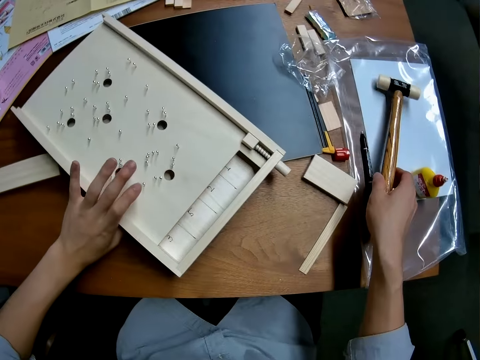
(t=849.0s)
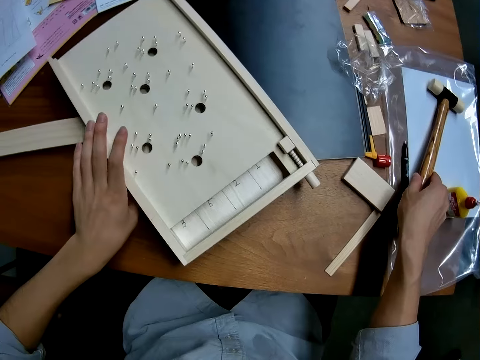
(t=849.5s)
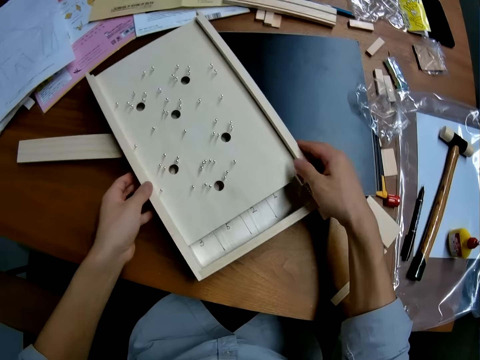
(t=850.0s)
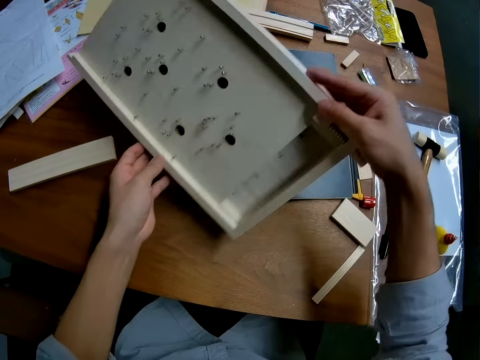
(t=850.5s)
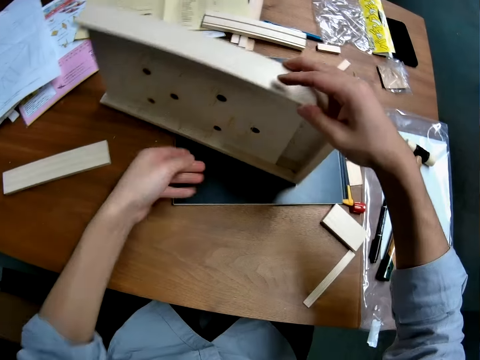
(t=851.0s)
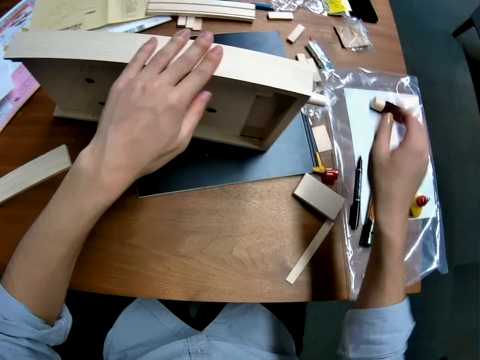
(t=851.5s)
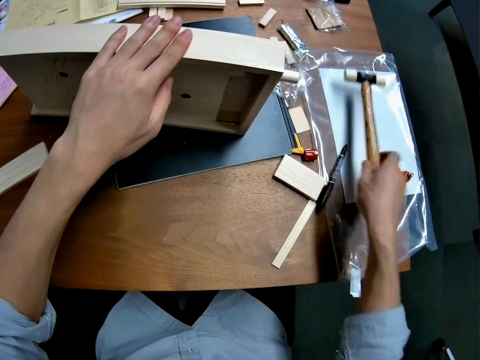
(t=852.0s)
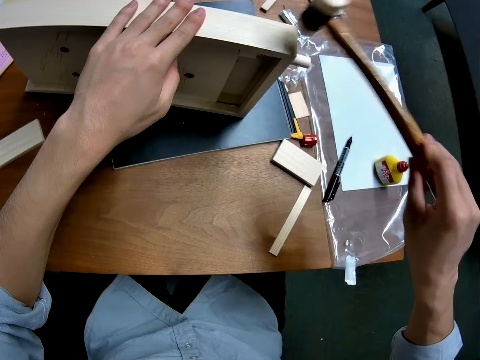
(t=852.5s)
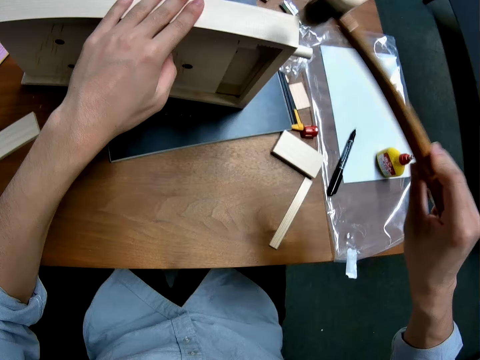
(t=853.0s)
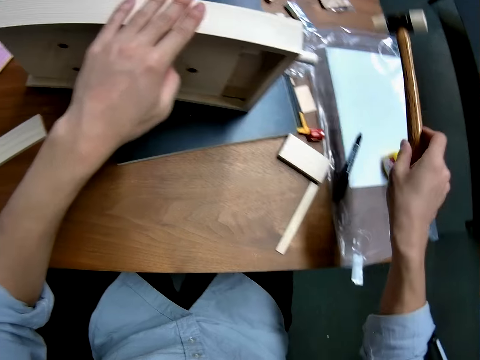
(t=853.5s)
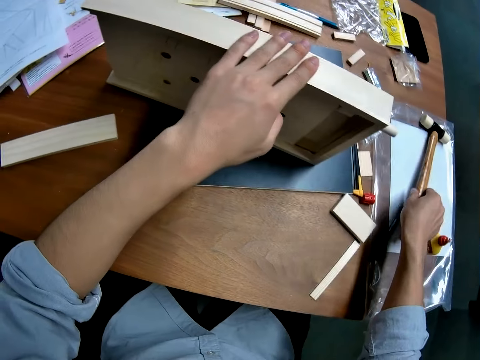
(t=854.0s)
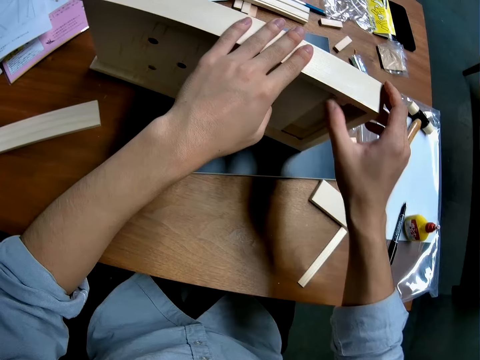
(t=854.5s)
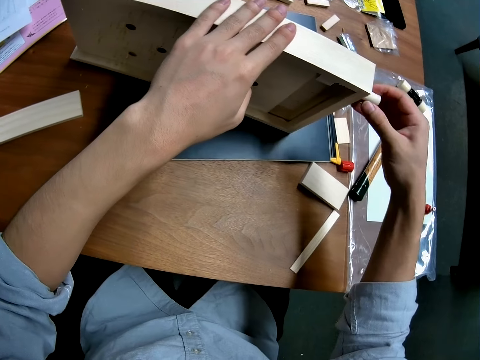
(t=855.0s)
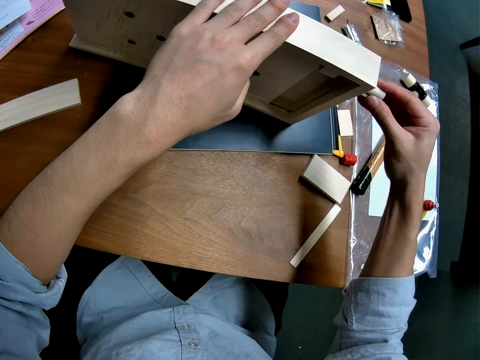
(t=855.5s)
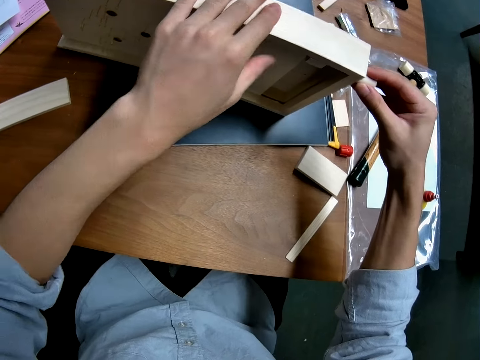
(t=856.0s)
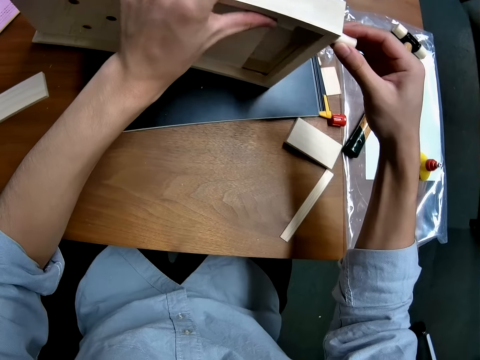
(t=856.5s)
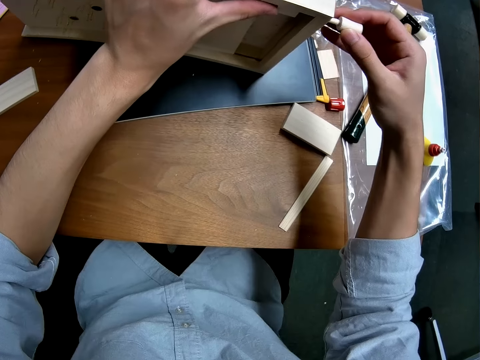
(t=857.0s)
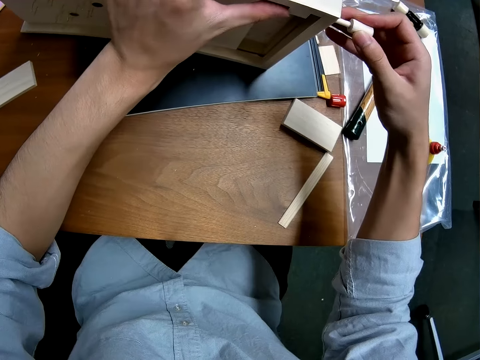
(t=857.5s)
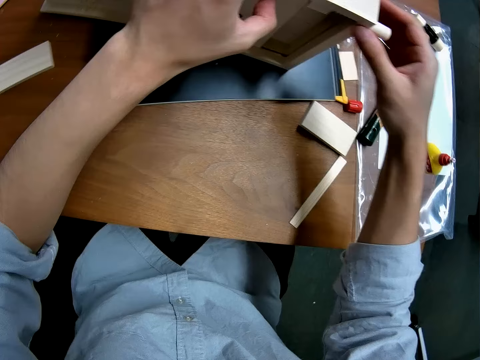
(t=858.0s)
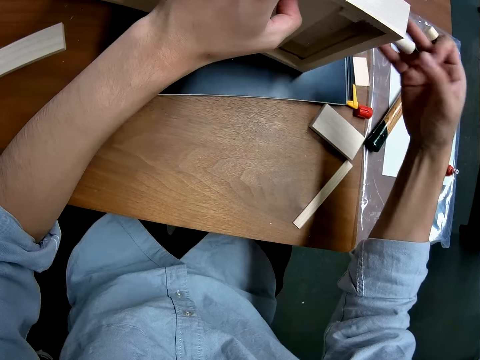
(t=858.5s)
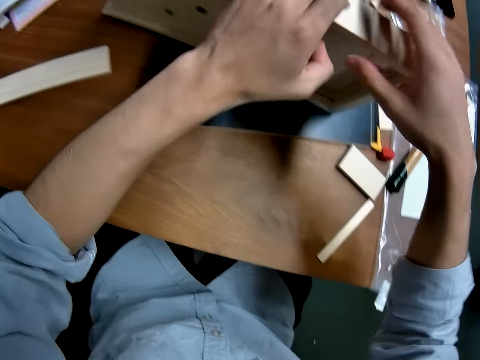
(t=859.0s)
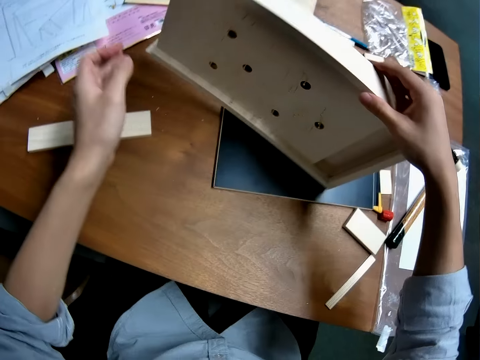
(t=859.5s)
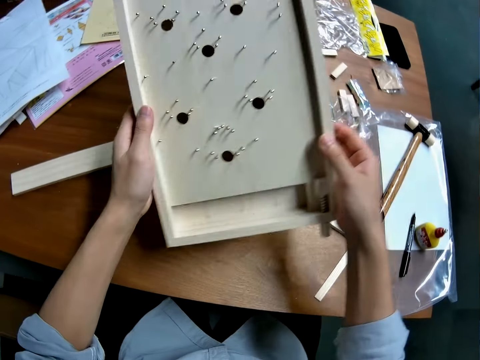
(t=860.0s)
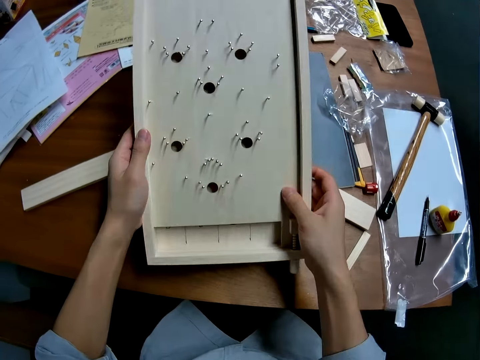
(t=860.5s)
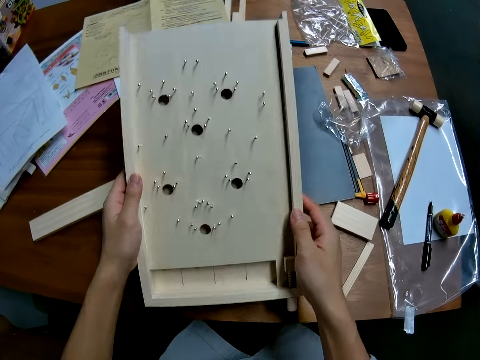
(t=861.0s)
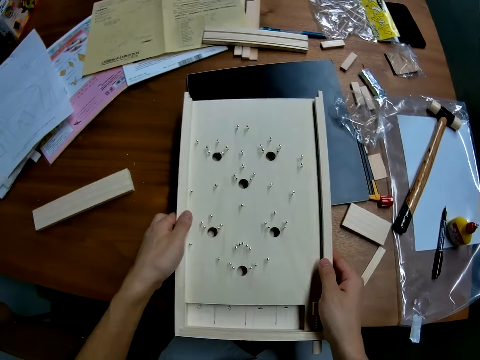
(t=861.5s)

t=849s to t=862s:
The camera wearer places the hammer on the table. He lifts the craft with his hands, turns around an object, and lays the craft on its side. He picks up the hammer from the table and hammers the side casing of the craft. He drops the hammer on the table. He looks at something. He pulls a knob on the bottom casing of the craft with his right hand. He lifts the craft from the table.

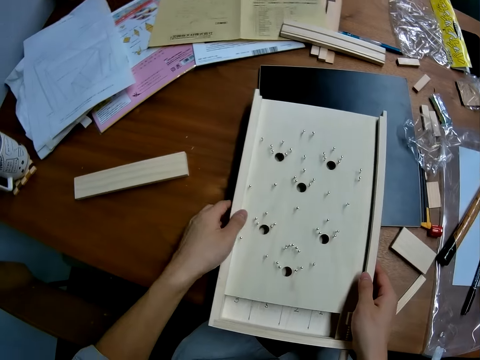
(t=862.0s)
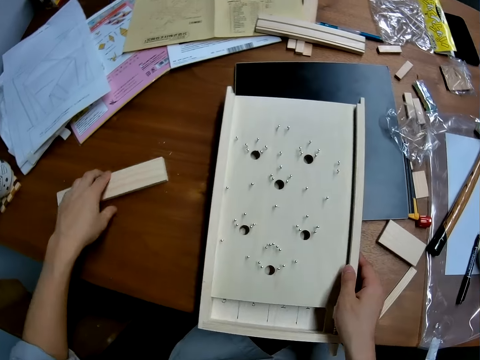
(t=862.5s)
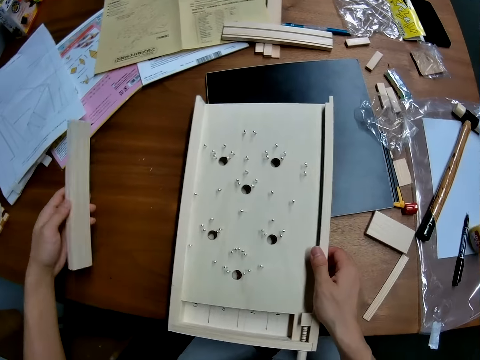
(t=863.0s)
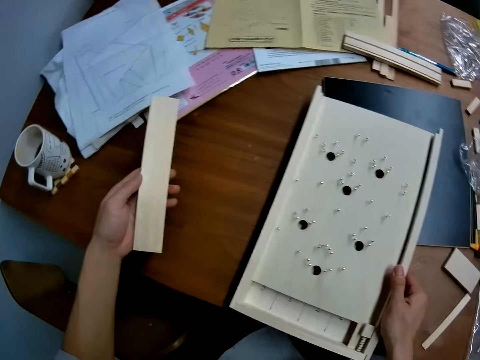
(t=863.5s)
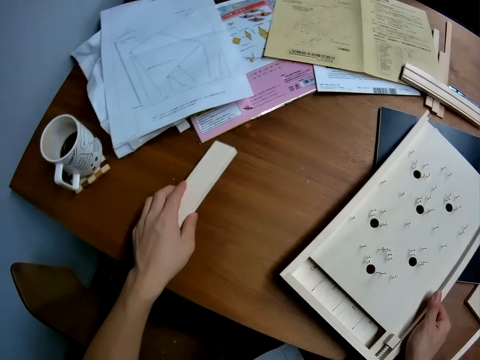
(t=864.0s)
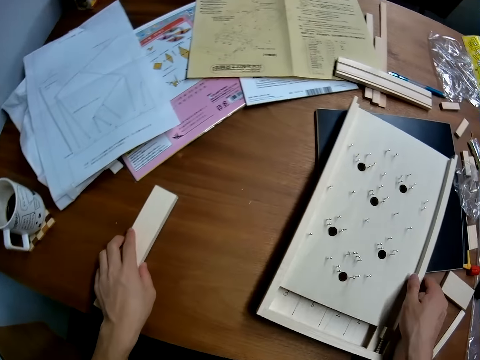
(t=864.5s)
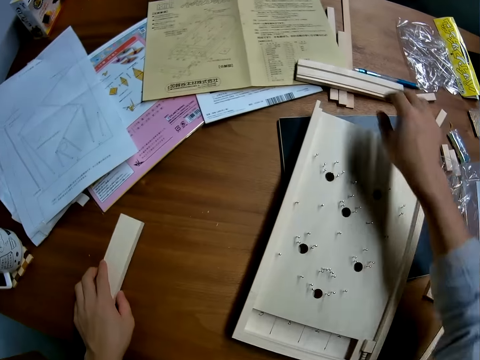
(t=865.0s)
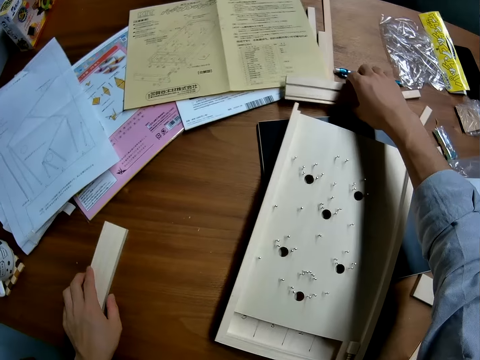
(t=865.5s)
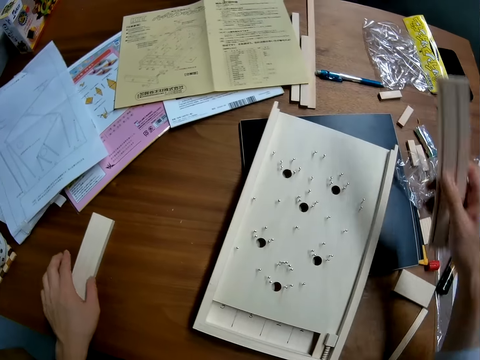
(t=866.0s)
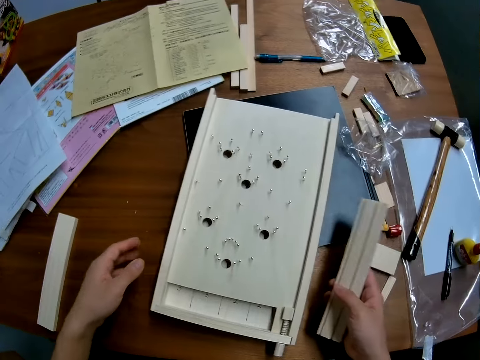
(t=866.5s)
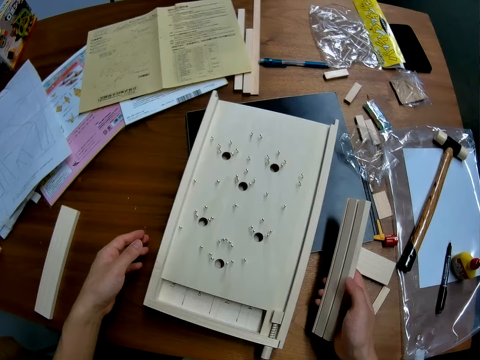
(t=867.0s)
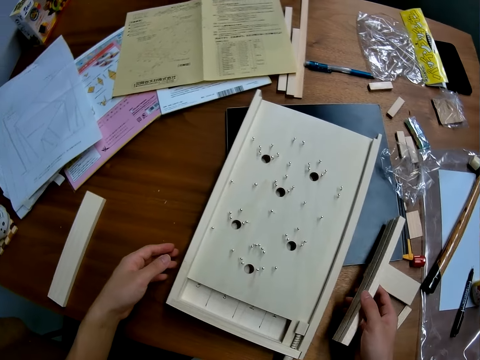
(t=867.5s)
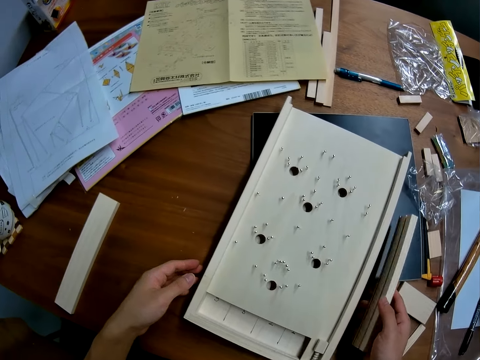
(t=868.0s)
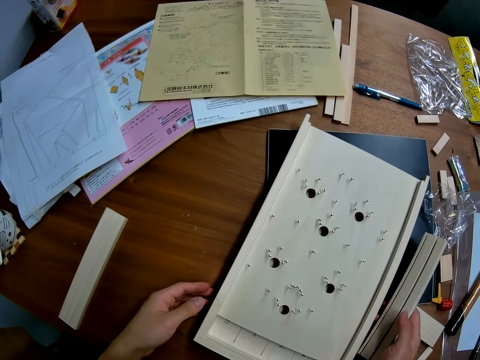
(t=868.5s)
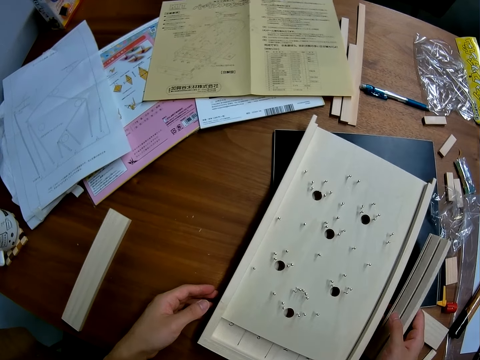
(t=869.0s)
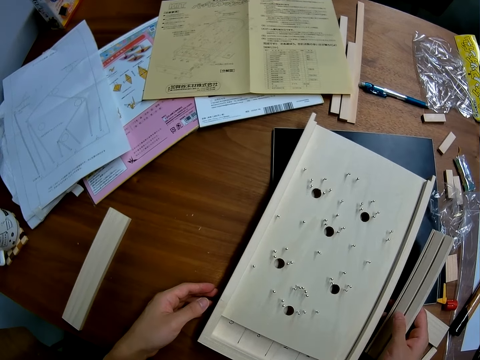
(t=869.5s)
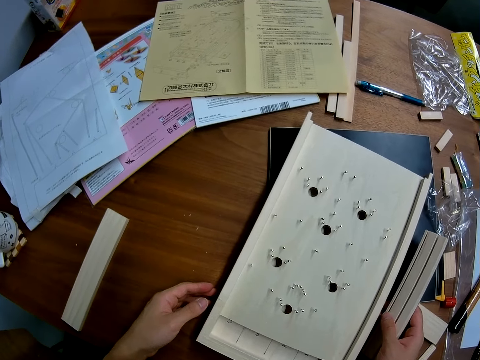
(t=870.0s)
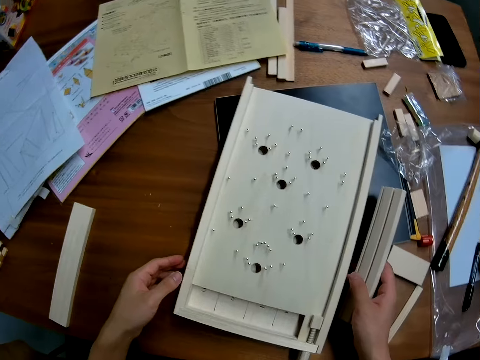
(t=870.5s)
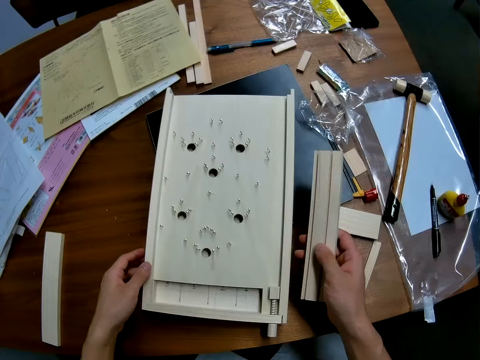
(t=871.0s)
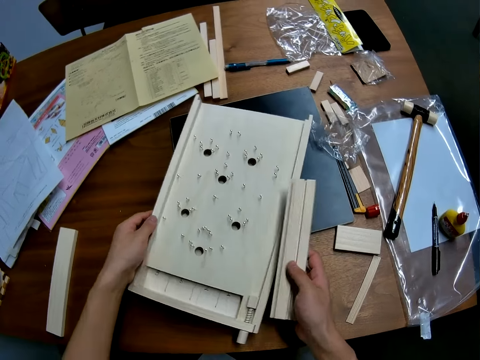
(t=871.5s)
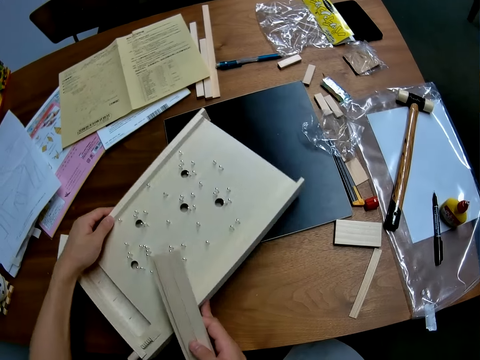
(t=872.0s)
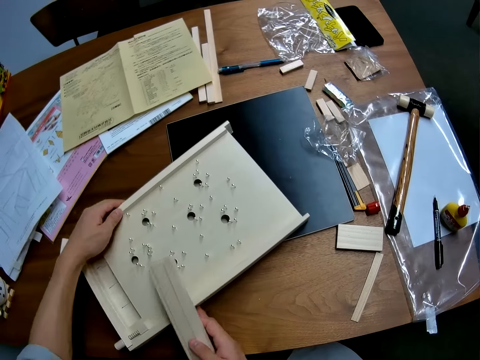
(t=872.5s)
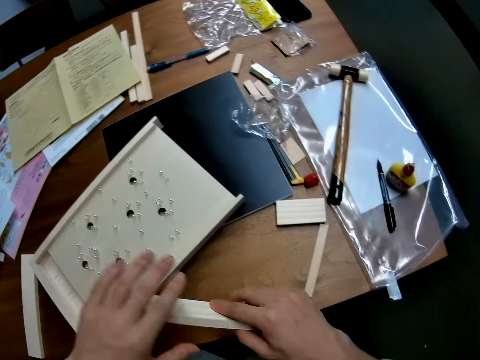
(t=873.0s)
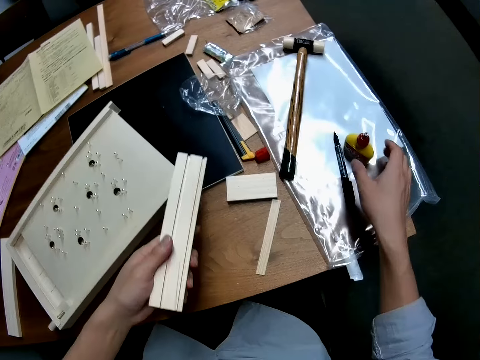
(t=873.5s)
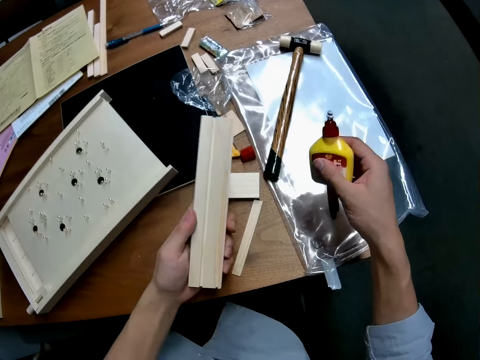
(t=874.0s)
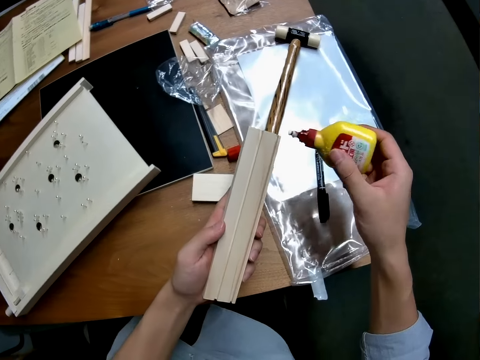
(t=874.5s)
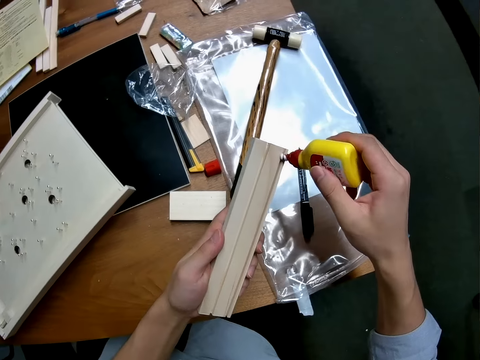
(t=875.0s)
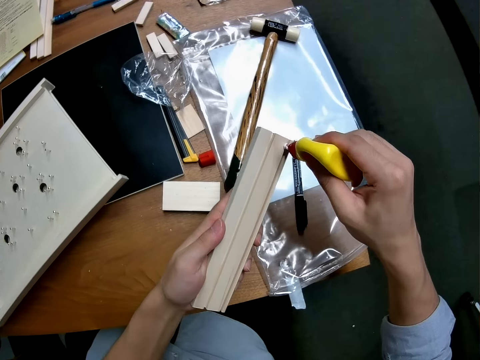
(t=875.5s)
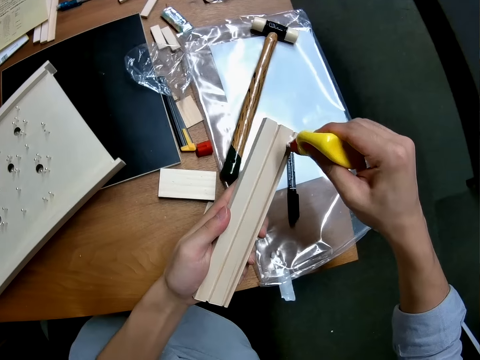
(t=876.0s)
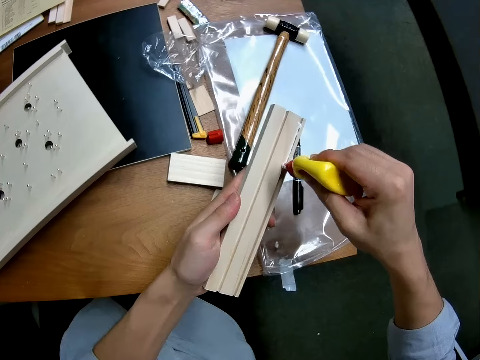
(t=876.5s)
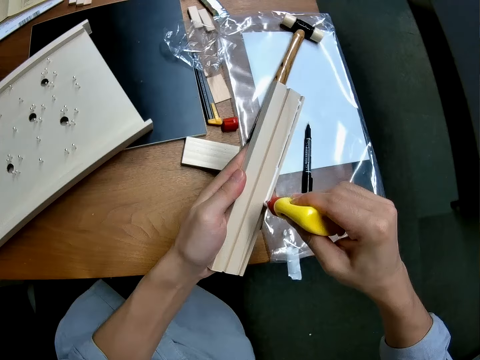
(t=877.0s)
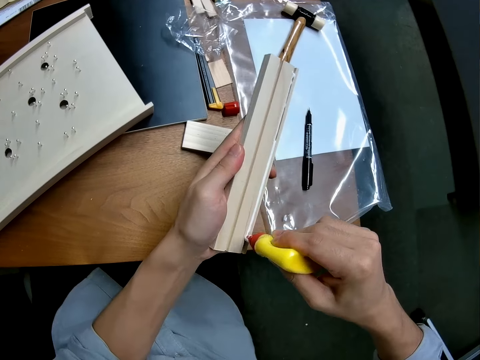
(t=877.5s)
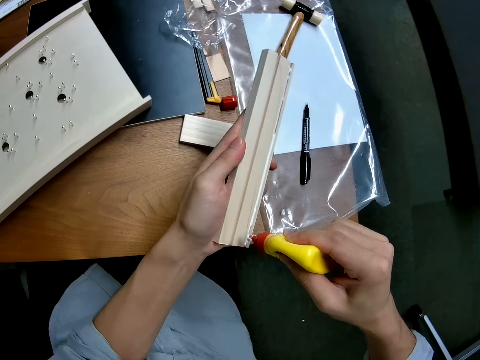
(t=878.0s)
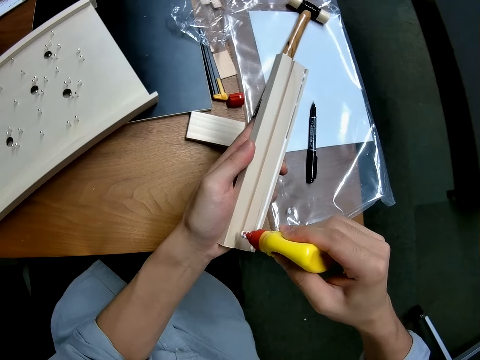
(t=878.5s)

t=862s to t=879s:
The camera wearer lays the craft on the table. He picks up a casing from the table with his left hand. He looks at the wood piece placed on the table. He drops the casing on the table. He takes up another casing from the table with his right hand. He looks at something. He adjusts the craft on the table. He passes the casing to his left hand, picks up the glue container from the table, and applies glue on the casing.
